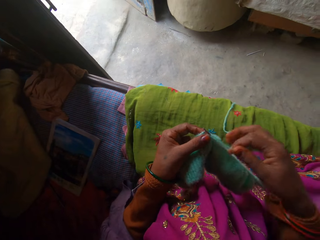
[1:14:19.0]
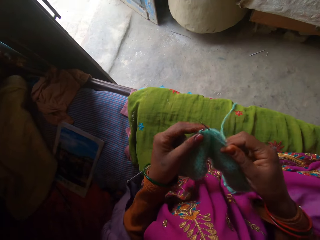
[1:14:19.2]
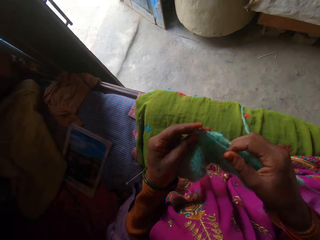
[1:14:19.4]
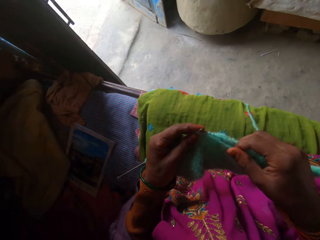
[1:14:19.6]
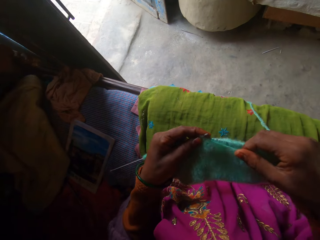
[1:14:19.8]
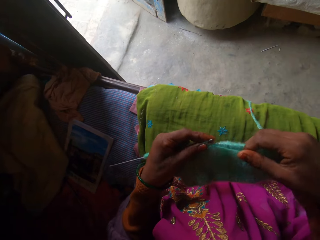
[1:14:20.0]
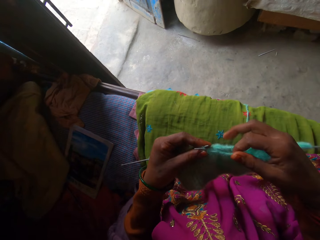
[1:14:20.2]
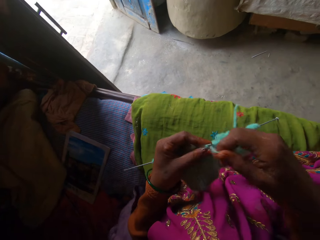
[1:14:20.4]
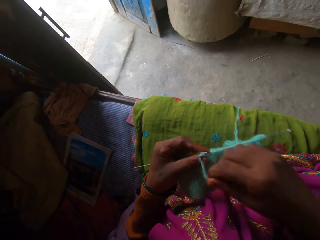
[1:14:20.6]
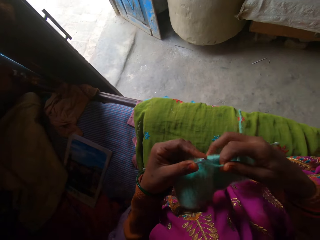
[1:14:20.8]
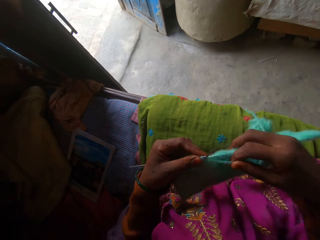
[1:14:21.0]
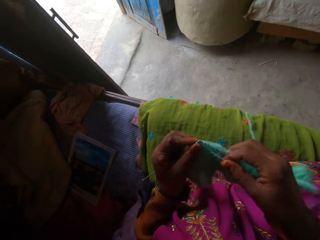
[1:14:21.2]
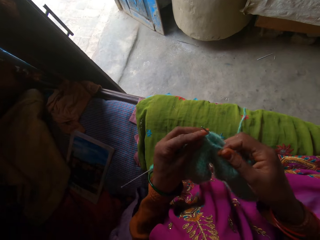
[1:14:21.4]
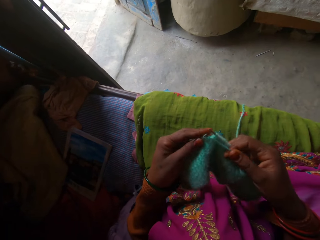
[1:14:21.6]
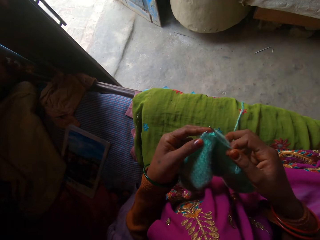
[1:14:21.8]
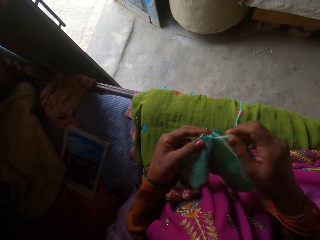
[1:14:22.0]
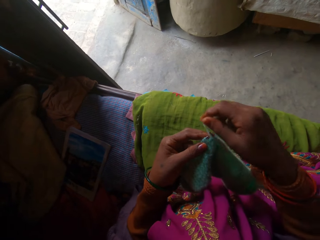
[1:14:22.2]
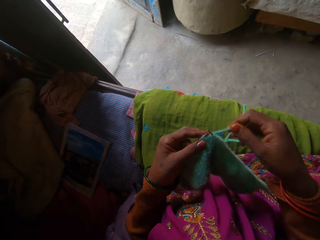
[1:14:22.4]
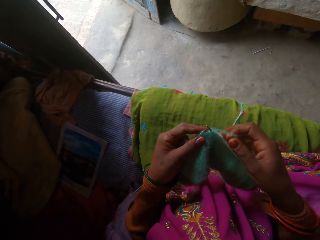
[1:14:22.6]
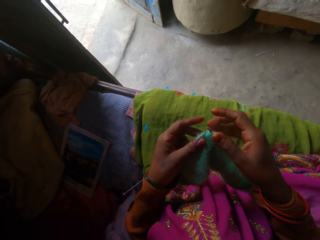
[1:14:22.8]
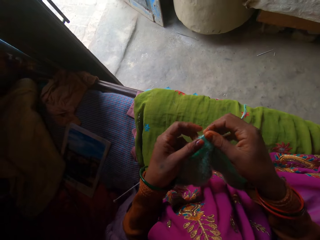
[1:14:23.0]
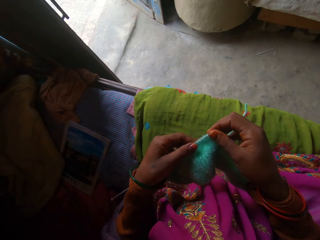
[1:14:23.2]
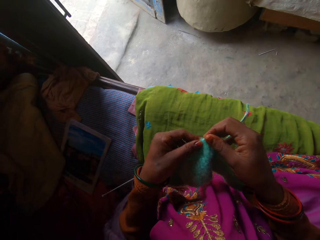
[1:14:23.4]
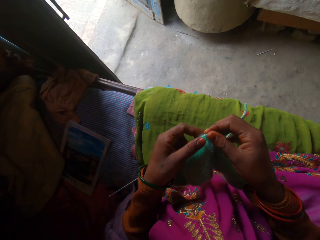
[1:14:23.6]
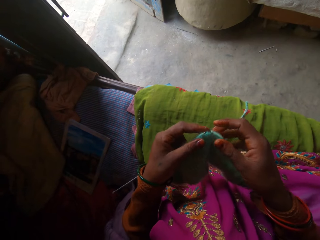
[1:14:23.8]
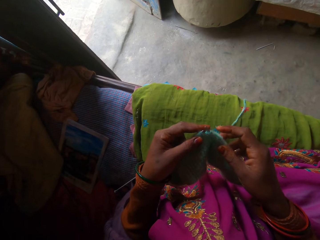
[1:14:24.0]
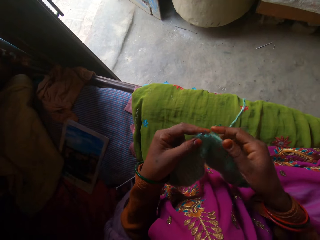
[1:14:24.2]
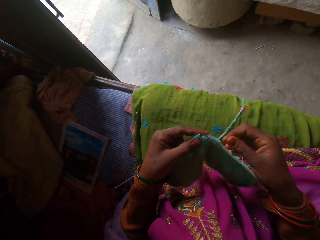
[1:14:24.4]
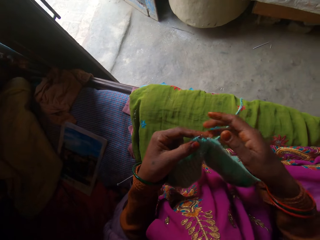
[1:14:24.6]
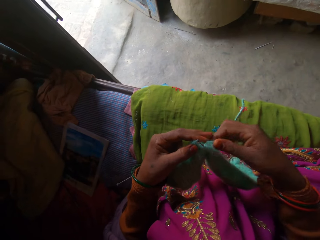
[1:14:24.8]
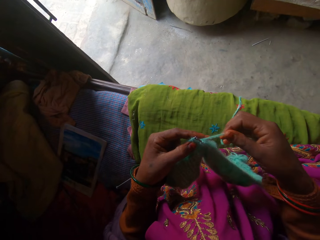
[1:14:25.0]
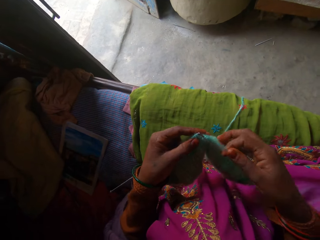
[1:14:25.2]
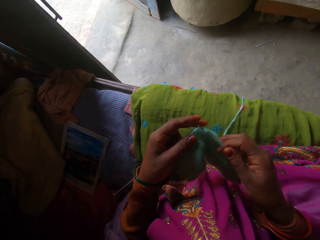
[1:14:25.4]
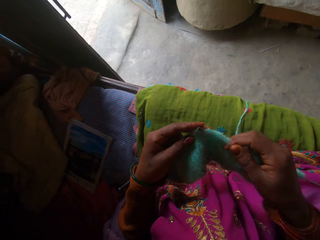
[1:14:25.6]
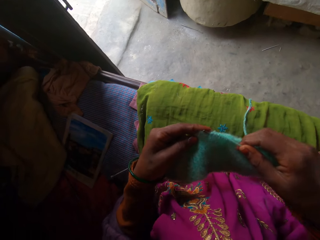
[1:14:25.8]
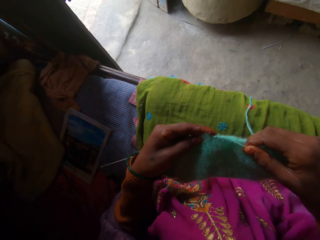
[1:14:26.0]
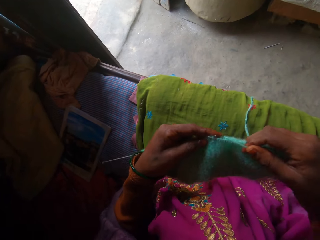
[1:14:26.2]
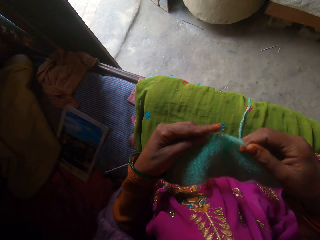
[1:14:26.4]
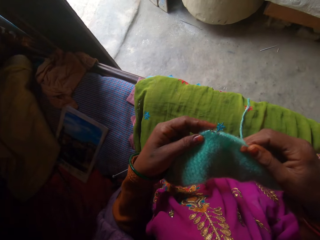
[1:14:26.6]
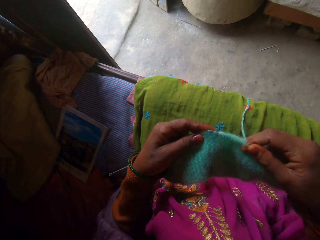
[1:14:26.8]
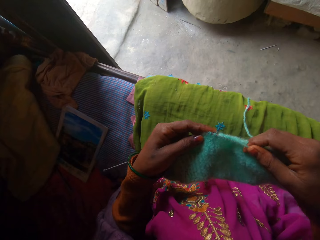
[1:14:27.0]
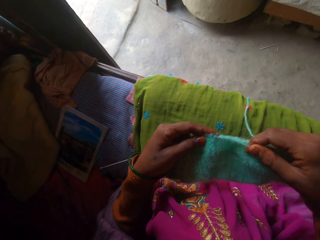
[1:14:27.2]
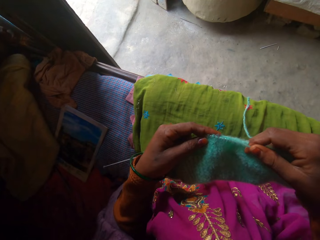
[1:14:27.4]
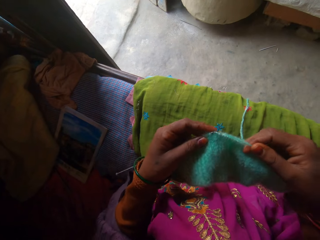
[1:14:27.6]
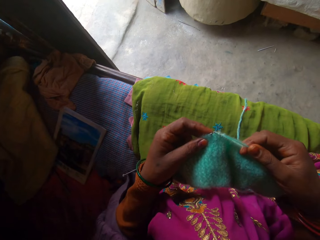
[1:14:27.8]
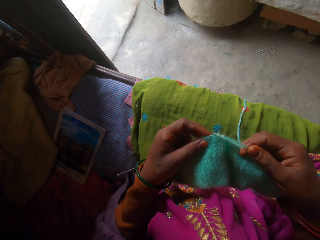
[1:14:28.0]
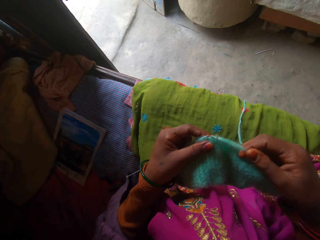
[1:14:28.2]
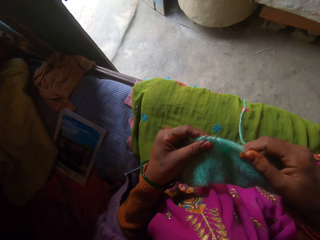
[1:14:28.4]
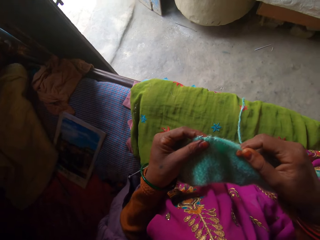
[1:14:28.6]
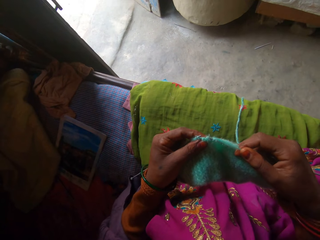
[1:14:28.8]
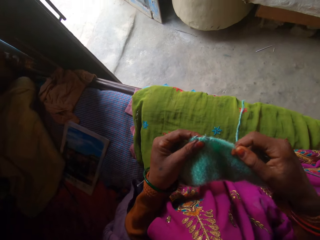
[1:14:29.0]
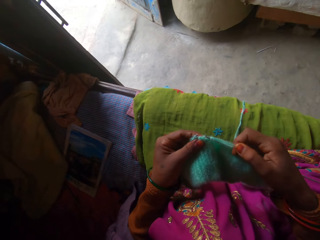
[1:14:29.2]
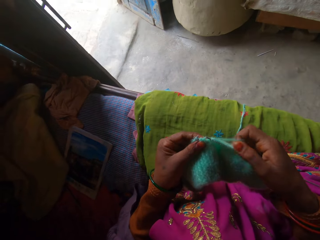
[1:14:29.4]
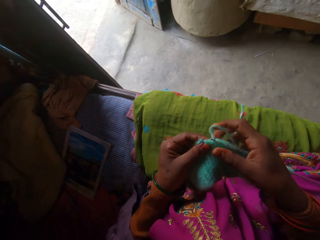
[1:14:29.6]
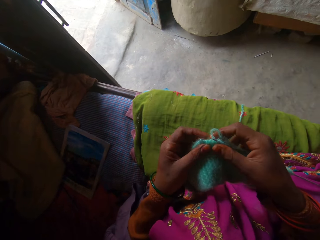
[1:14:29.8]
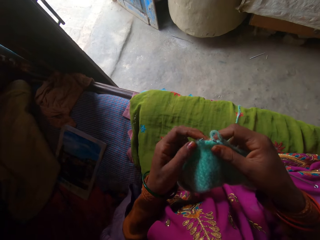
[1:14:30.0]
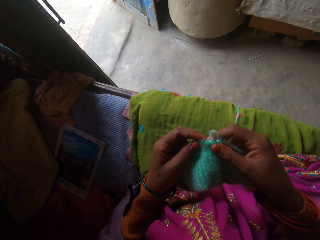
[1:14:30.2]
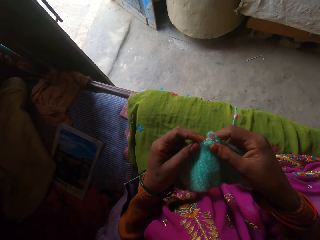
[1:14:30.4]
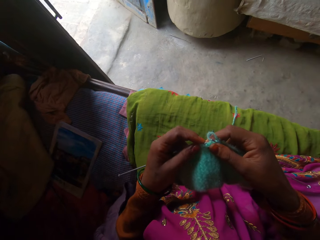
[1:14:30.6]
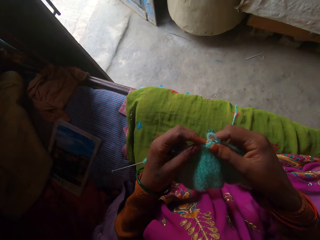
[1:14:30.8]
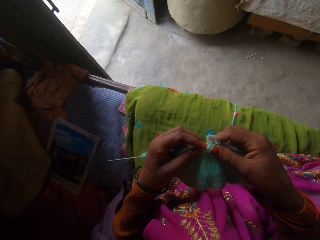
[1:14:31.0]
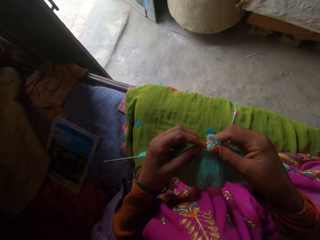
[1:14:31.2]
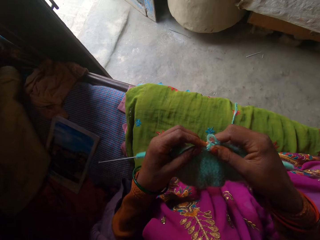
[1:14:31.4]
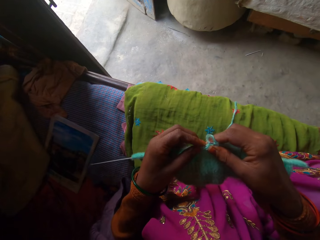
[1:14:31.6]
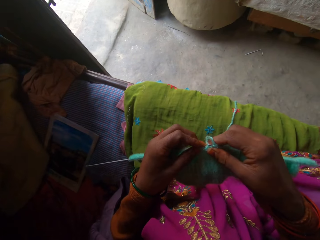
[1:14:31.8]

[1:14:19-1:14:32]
The camera wearer holds the fabric on the knitting needle with her right hand. She pulls the fabric on the knitting needle with her left hand. She holds the yarn with her right hand. She holds the fabric on the knitting needle with both hands.

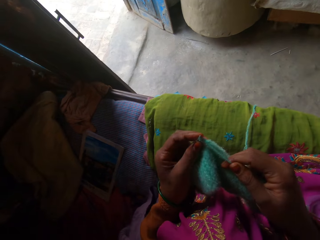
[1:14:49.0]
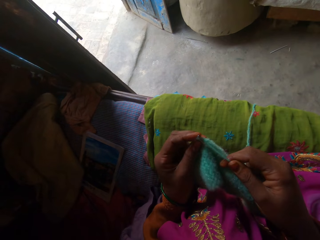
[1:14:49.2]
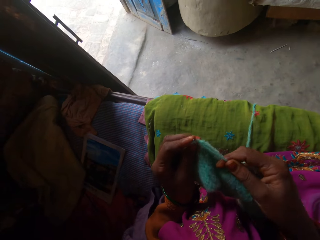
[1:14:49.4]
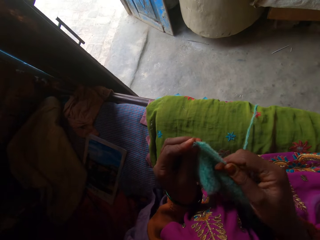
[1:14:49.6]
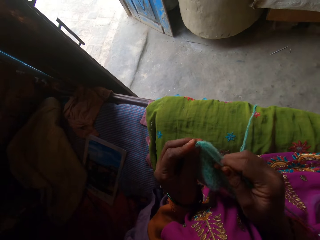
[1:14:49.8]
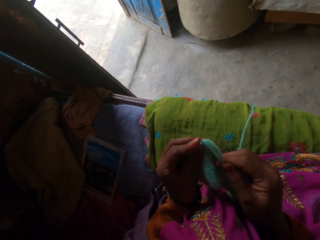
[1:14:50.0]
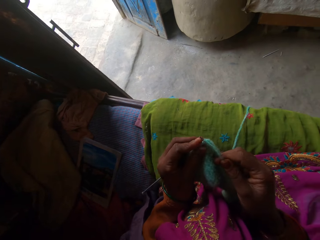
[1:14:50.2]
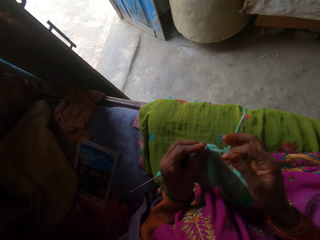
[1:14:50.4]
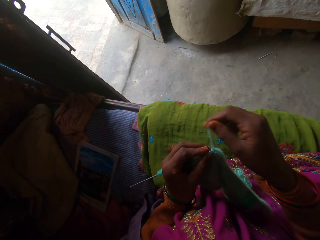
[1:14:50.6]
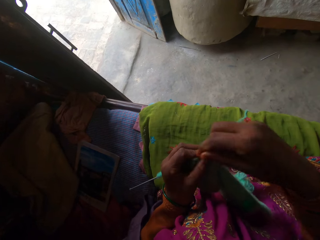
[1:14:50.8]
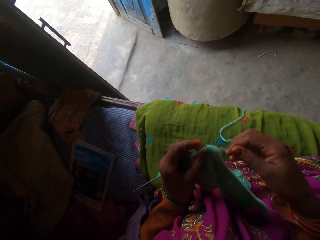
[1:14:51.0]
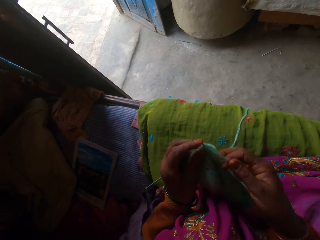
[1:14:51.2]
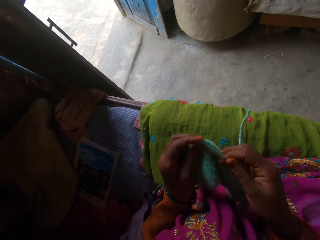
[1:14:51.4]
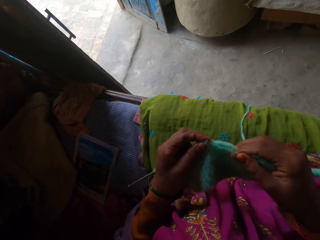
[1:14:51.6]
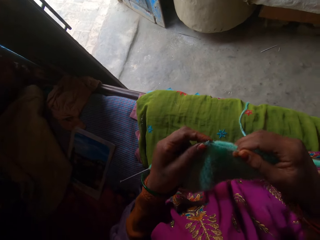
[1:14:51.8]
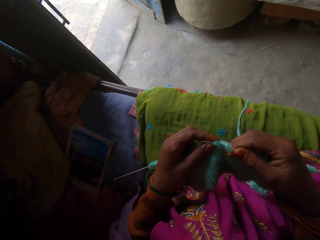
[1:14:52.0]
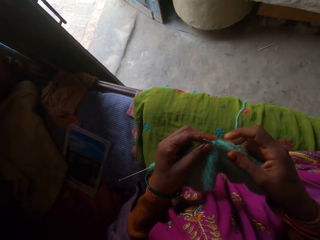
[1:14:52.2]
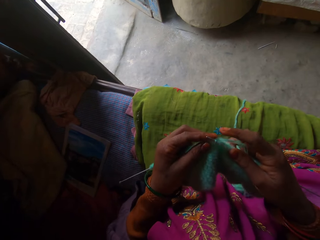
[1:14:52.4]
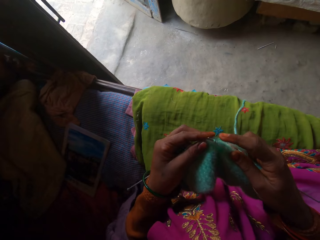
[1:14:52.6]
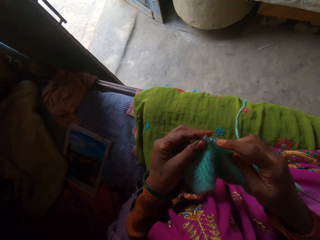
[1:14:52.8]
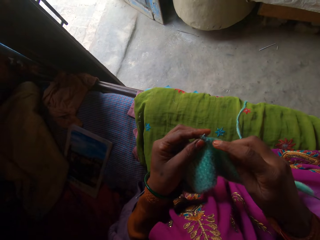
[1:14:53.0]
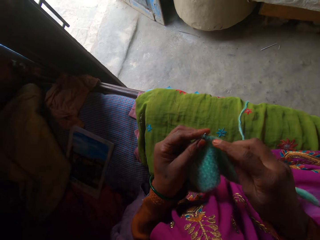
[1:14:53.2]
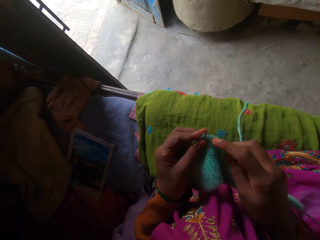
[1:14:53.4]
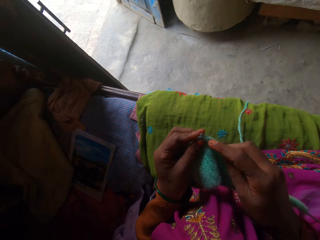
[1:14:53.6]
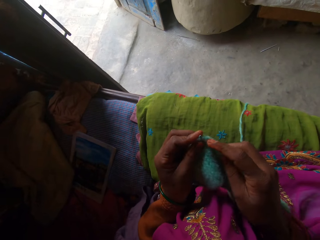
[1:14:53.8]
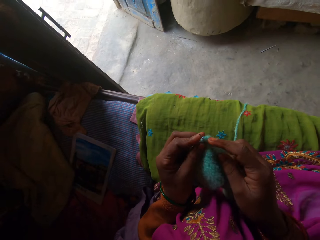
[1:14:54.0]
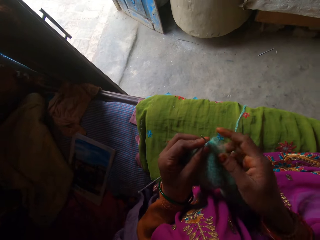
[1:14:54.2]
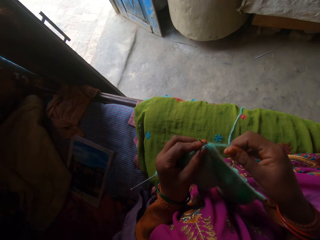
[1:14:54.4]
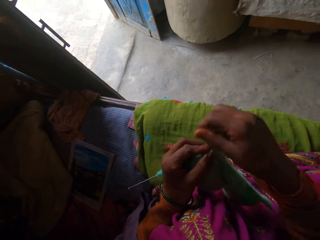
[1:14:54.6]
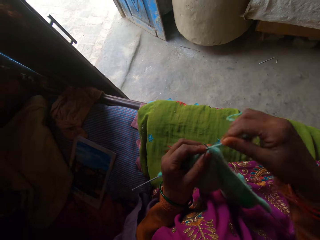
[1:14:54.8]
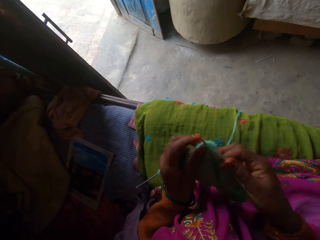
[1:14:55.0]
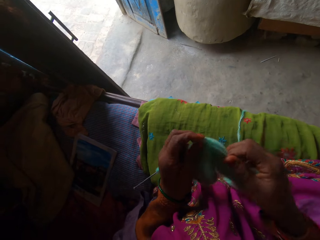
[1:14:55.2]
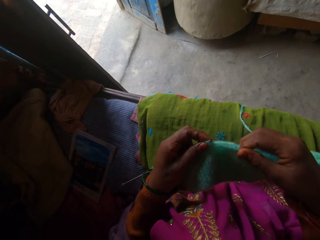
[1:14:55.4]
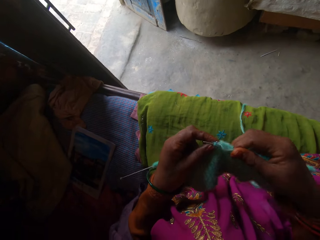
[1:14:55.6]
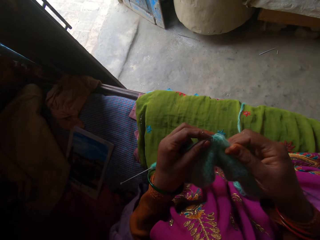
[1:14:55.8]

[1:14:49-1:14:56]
The camera wearer knits the fabric with a pair of knitting needles and a yarn in both hands.
